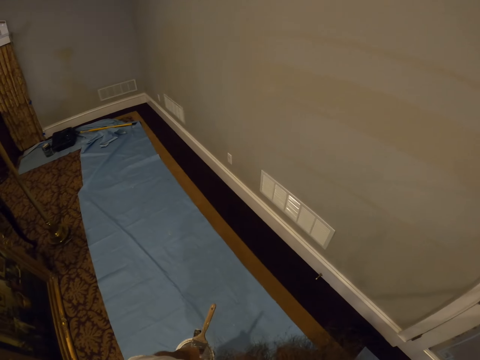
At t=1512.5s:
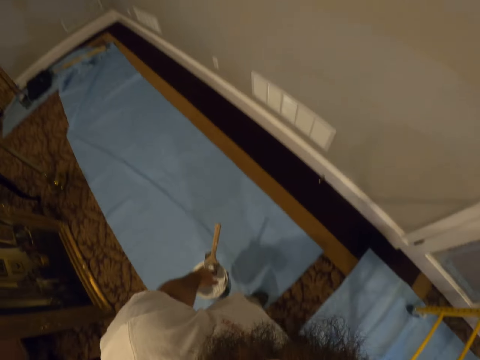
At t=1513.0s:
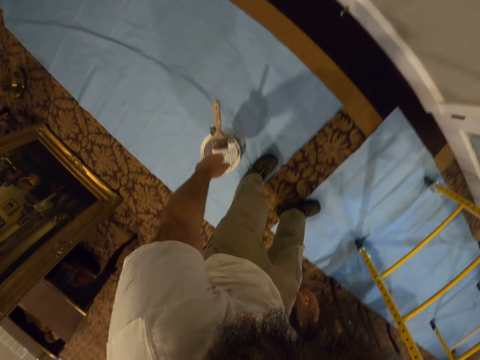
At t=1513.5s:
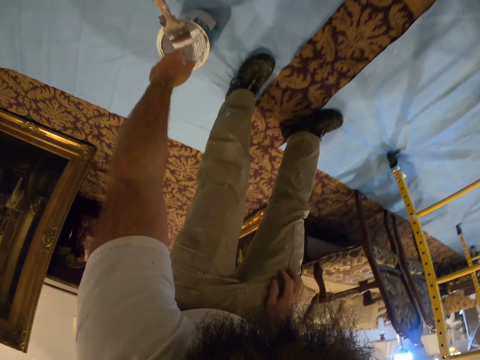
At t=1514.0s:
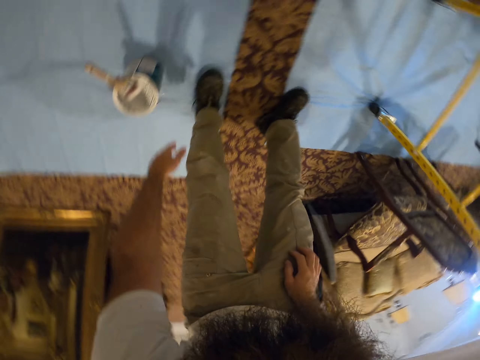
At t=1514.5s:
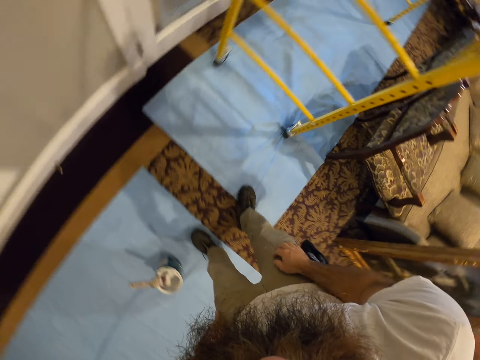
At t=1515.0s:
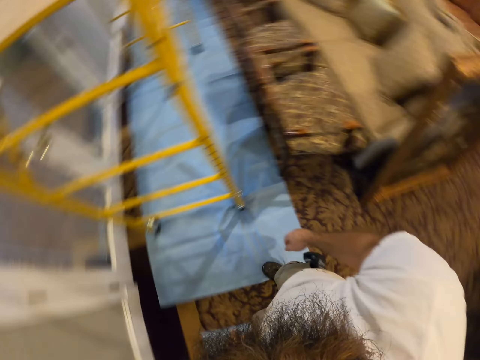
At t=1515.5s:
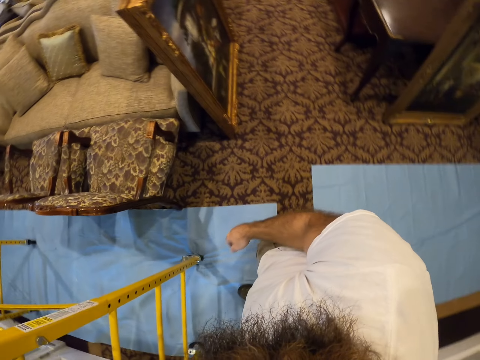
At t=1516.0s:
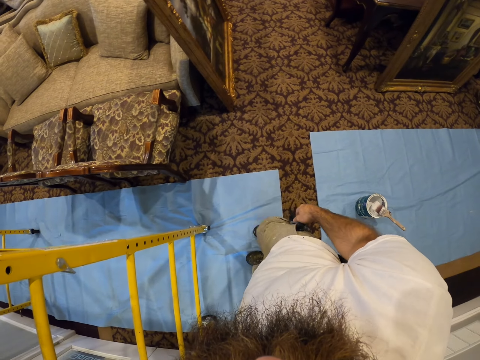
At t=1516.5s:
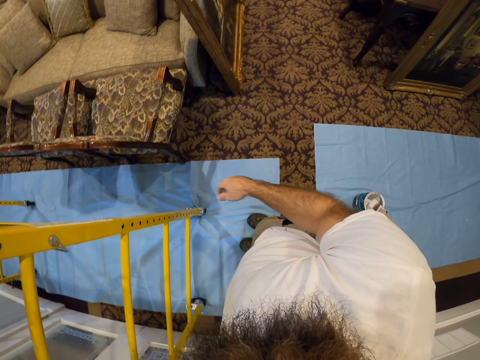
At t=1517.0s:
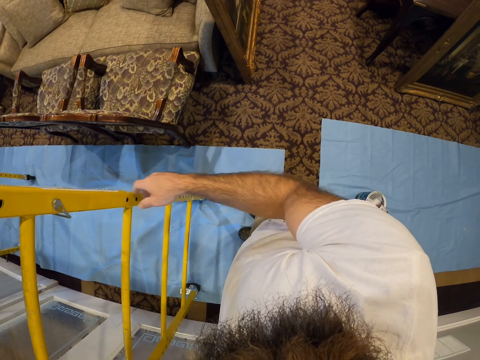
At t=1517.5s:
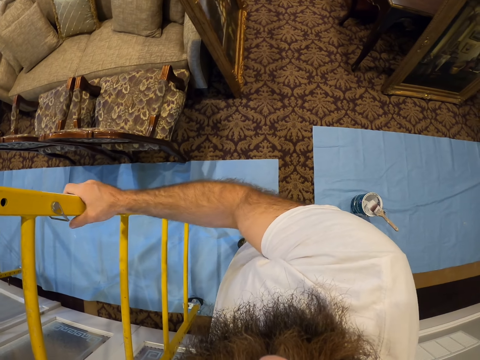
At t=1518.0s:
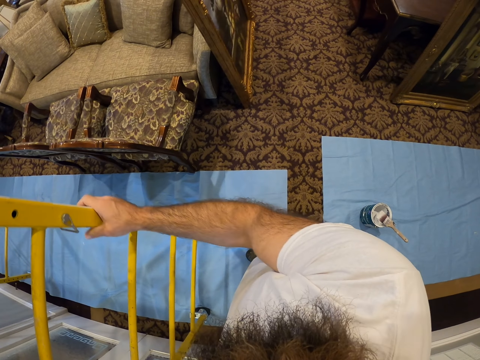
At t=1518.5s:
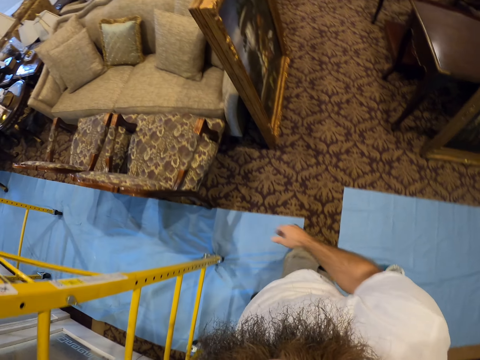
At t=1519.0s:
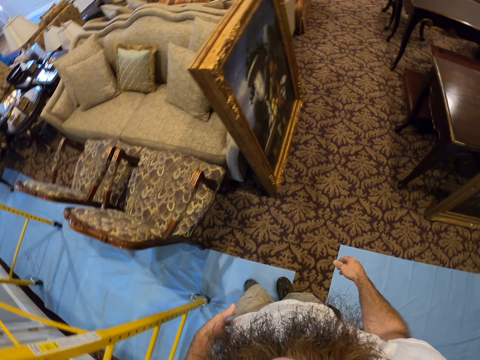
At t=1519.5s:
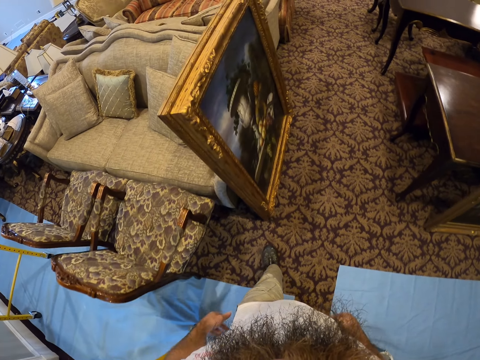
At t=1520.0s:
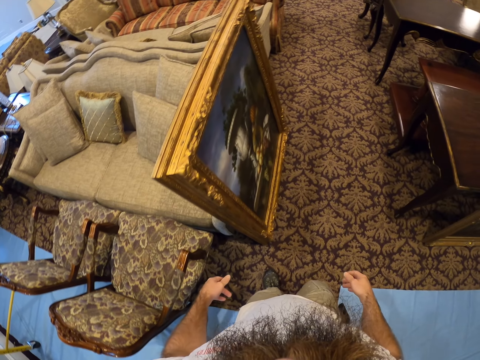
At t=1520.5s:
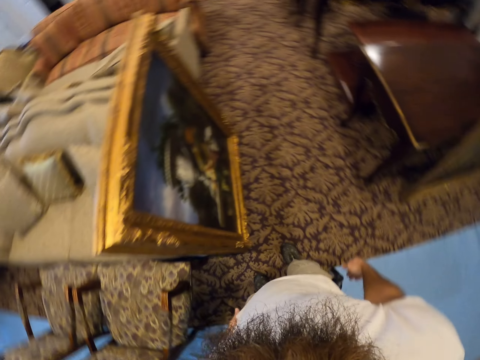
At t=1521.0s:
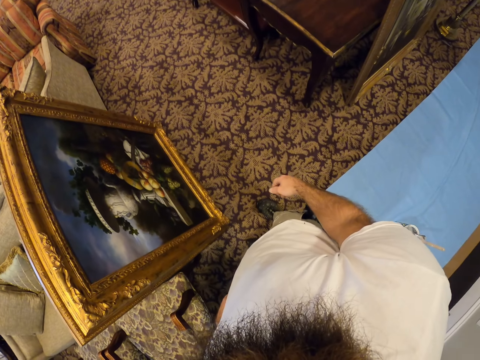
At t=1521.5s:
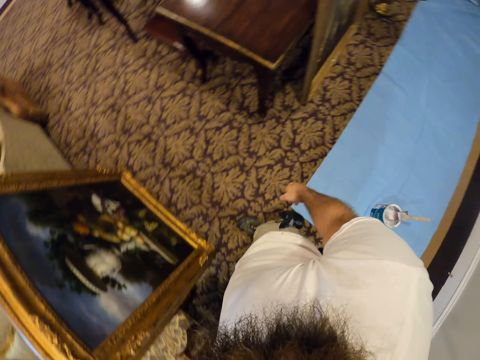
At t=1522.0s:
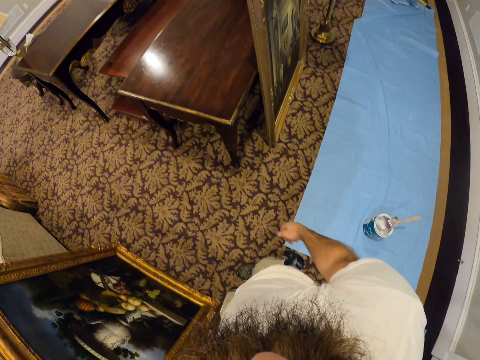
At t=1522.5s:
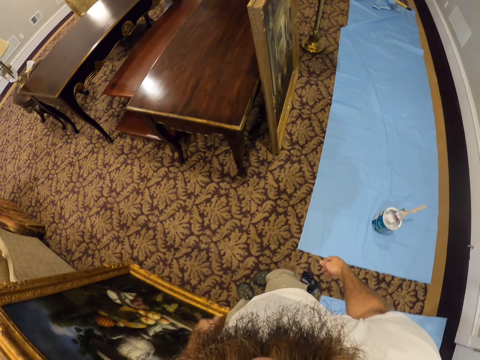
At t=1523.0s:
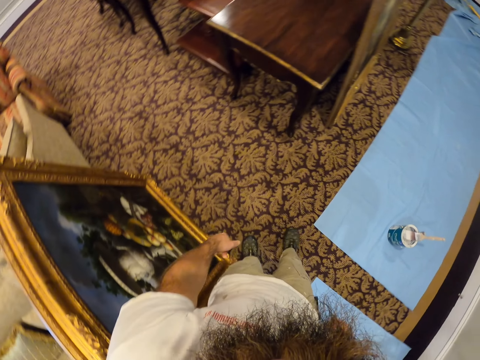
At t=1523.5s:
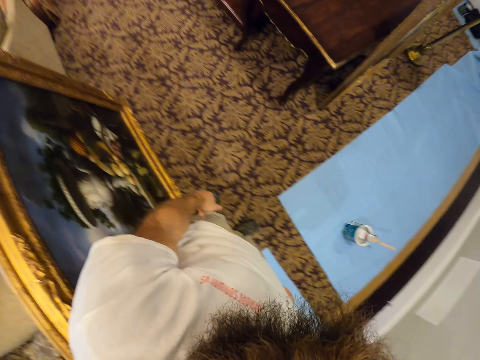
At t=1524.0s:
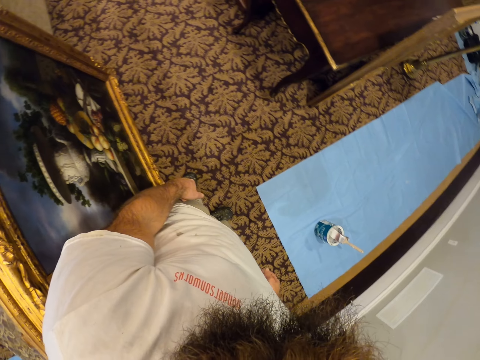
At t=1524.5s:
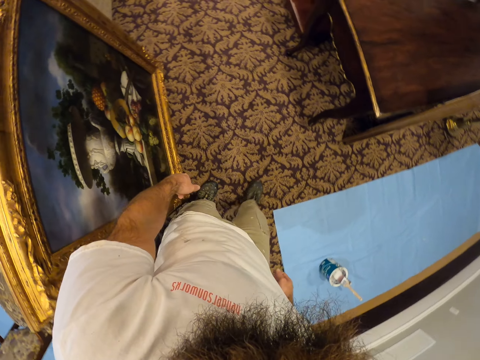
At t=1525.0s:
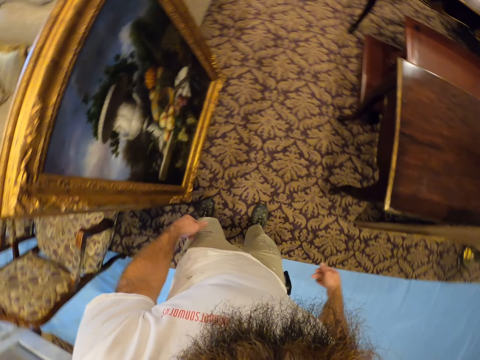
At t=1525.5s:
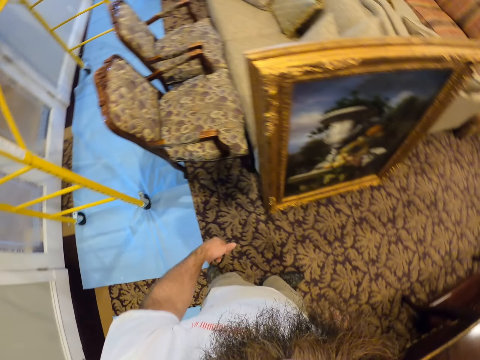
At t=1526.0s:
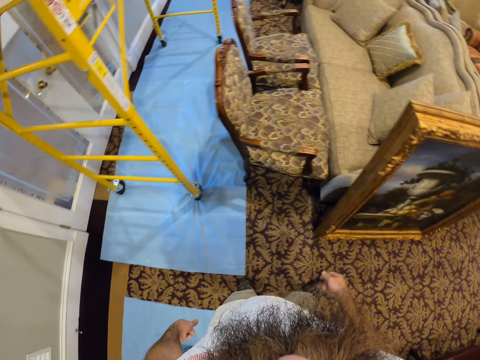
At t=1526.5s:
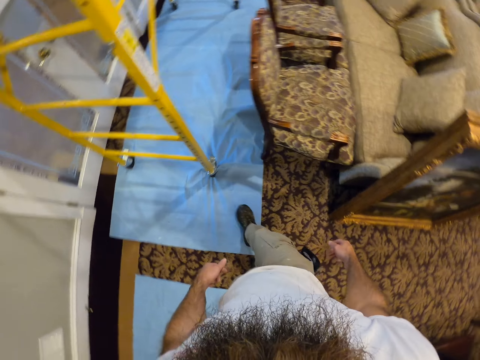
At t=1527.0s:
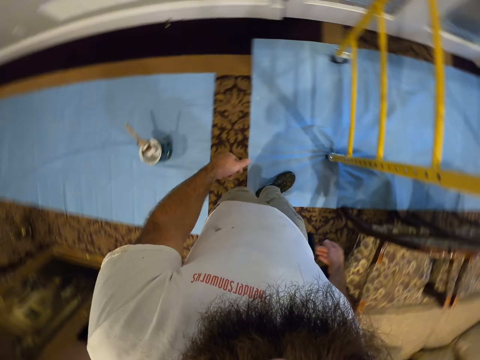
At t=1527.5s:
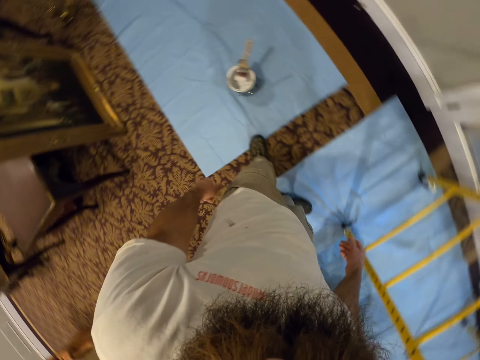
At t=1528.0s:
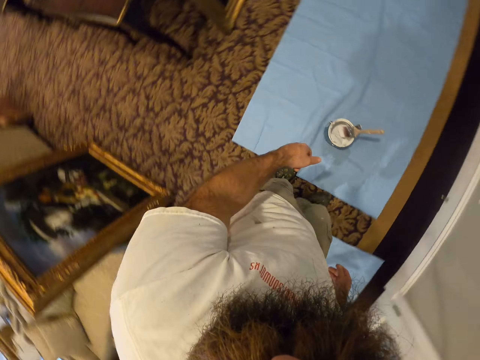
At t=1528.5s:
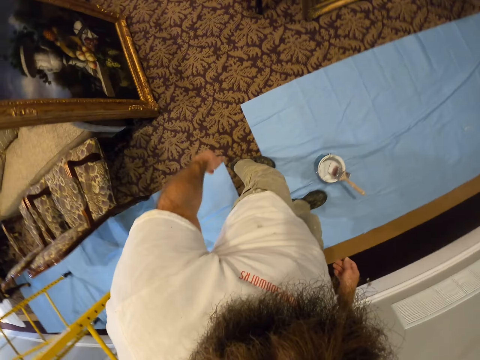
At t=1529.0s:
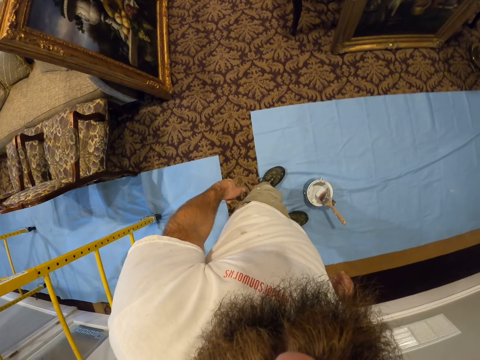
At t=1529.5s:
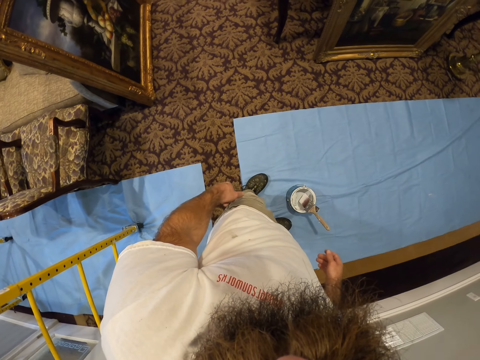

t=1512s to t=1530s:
The camera wearer drops the paint bucket on the floor with his left hand. He looks around. He holds the panel of a scaffold with his right hand. He removes his right hand from the panel of the scaffold. He walks around. He looks around. He walks around in the house.

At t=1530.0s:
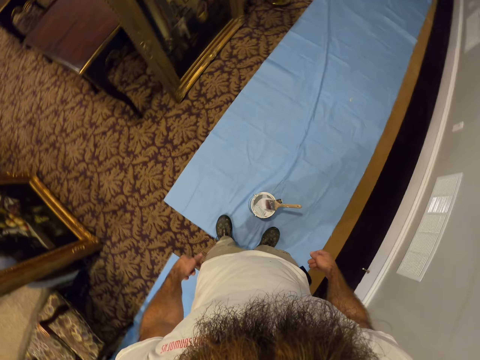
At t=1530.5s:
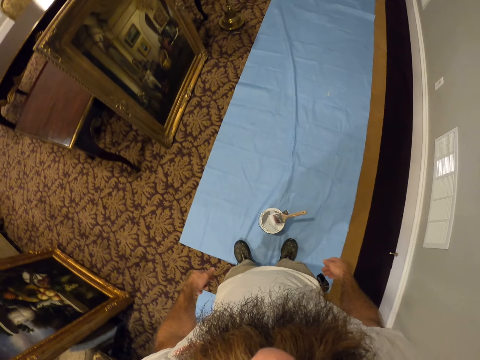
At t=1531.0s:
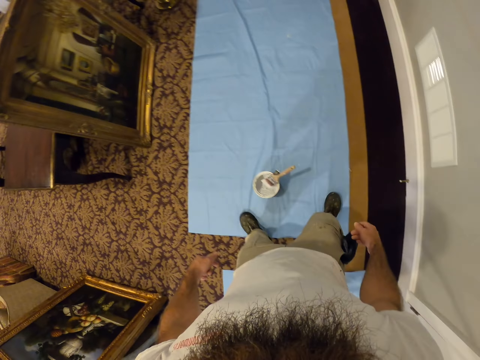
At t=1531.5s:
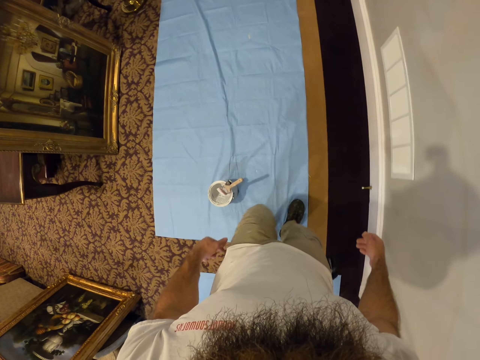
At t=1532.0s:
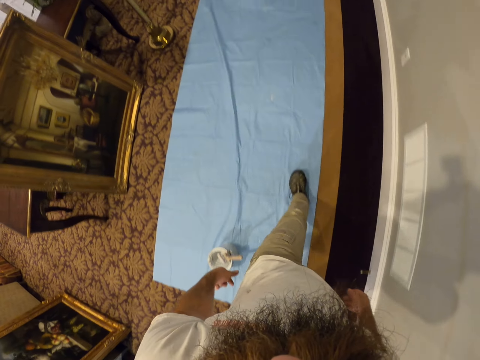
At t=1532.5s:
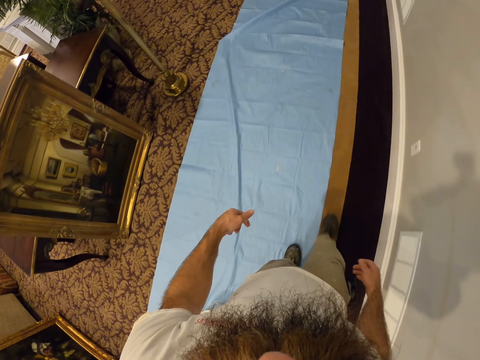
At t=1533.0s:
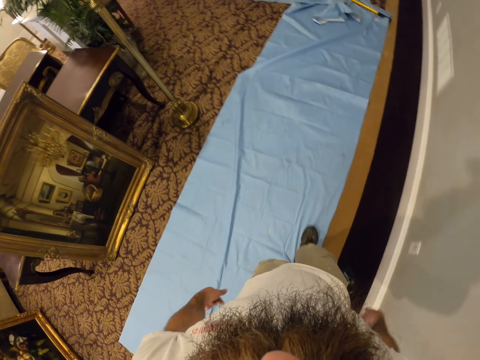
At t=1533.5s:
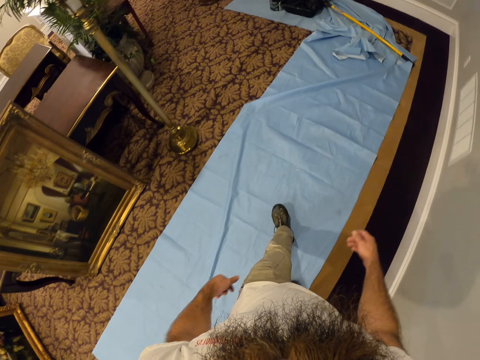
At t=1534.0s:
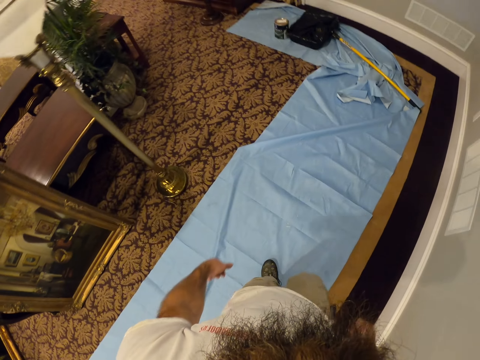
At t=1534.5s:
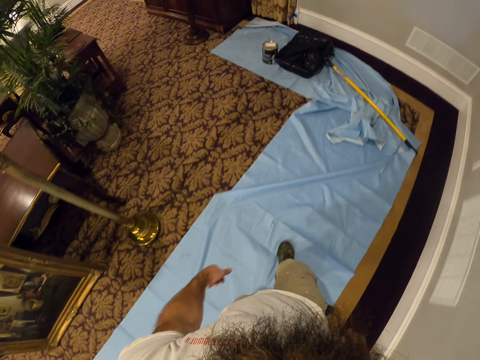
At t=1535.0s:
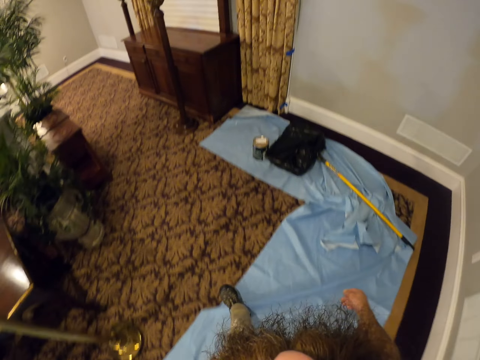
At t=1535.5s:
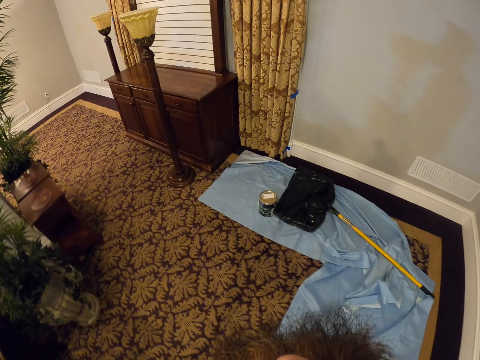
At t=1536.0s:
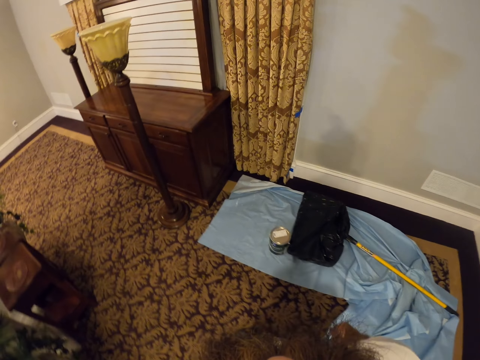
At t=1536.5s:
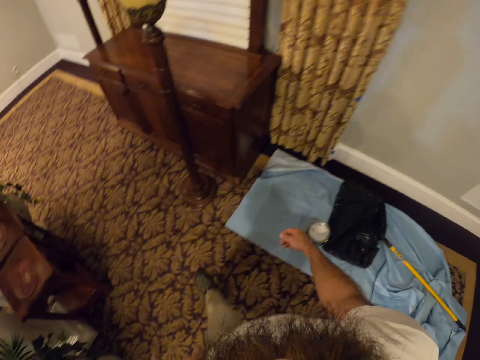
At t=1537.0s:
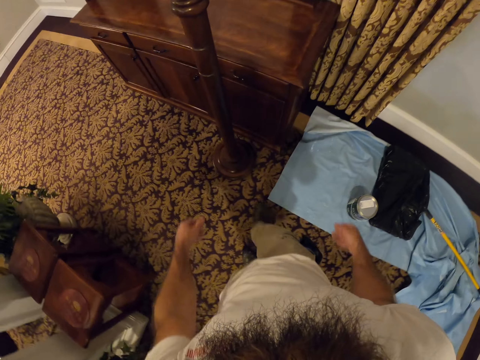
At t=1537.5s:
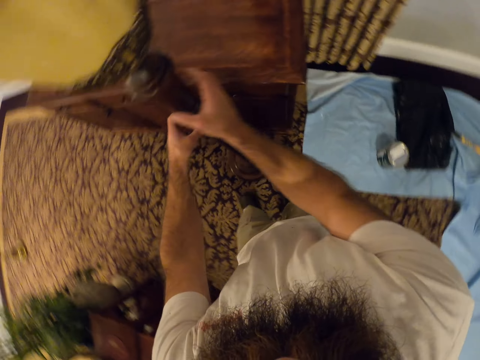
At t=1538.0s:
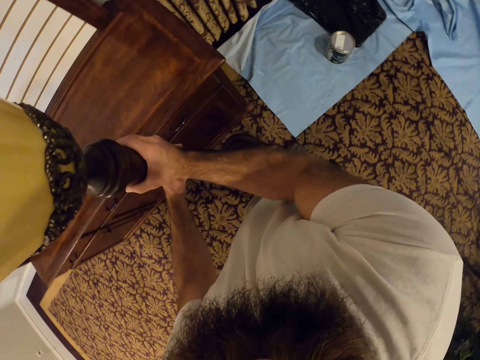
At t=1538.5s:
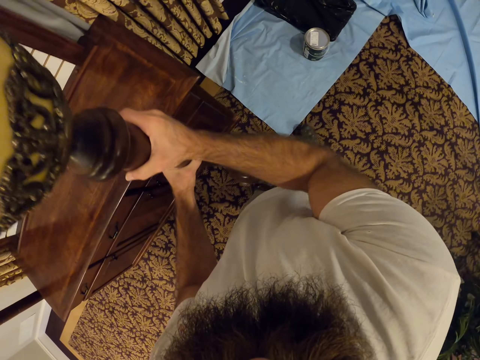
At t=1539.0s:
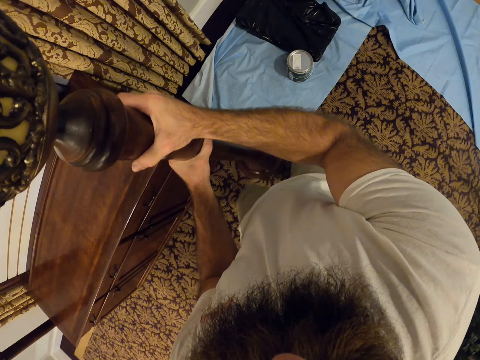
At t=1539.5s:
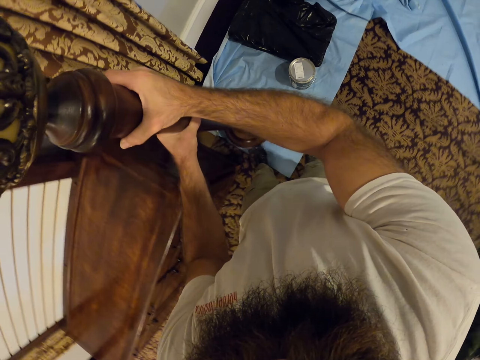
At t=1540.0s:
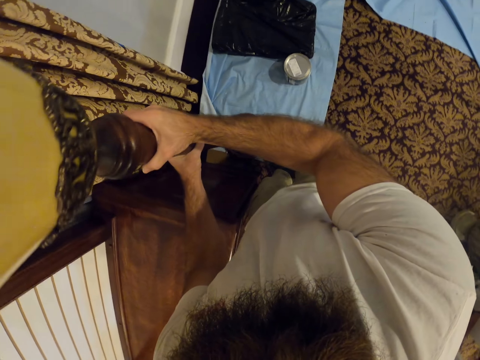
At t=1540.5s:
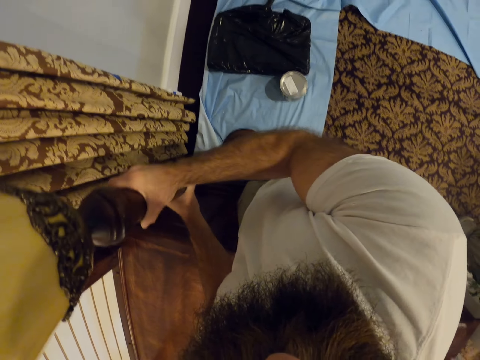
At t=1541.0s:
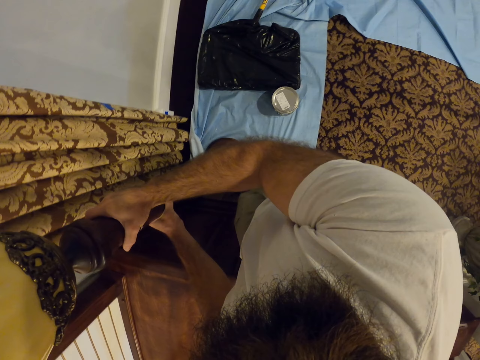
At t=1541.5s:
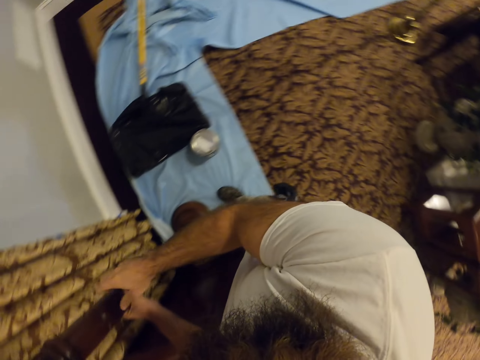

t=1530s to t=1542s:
The camera wearer moves a standing lamp with both hands. They take the lampstand and put the lampstand near the window.
